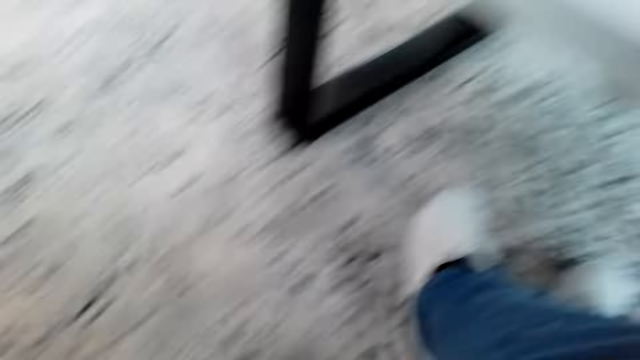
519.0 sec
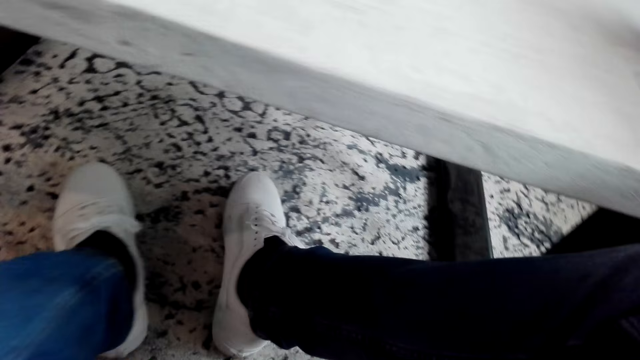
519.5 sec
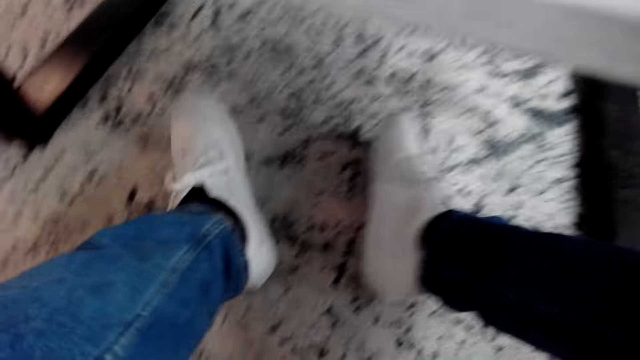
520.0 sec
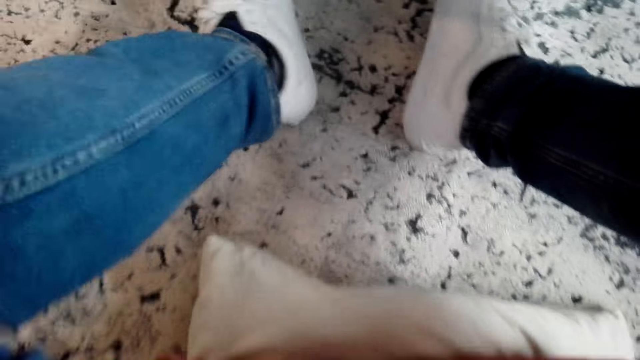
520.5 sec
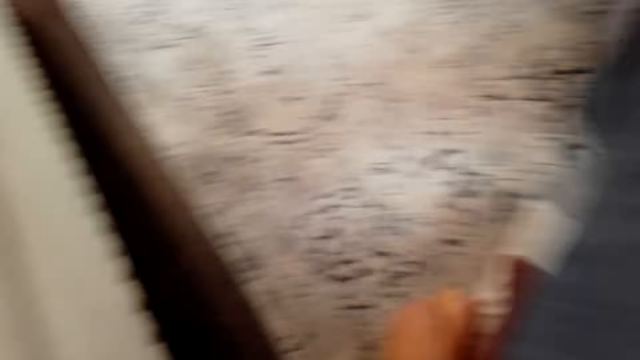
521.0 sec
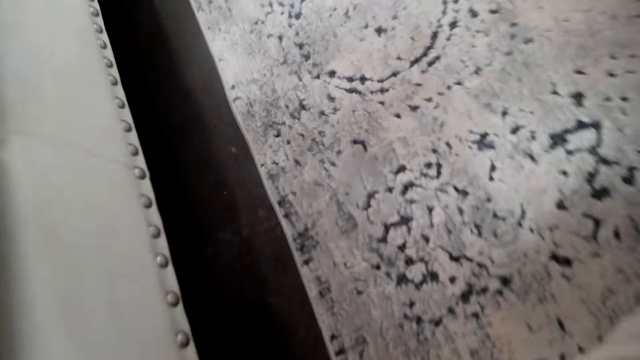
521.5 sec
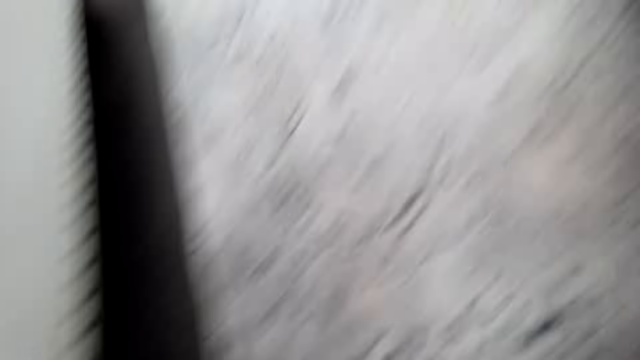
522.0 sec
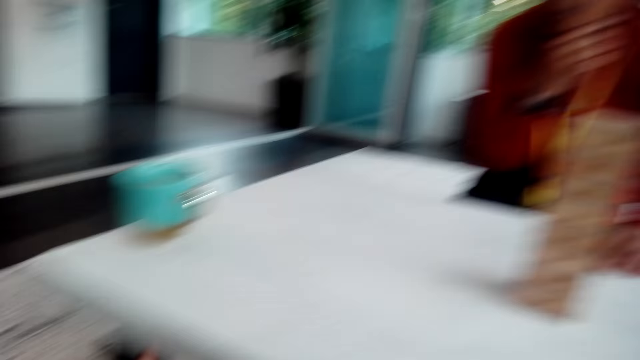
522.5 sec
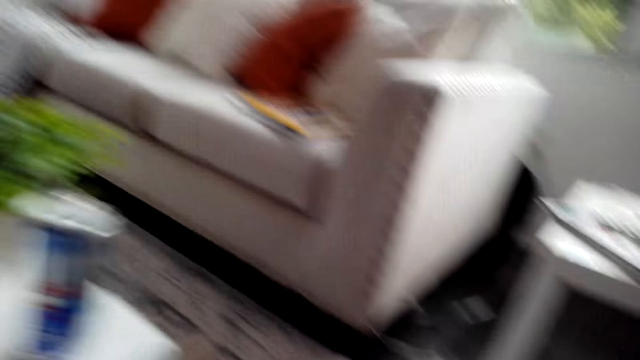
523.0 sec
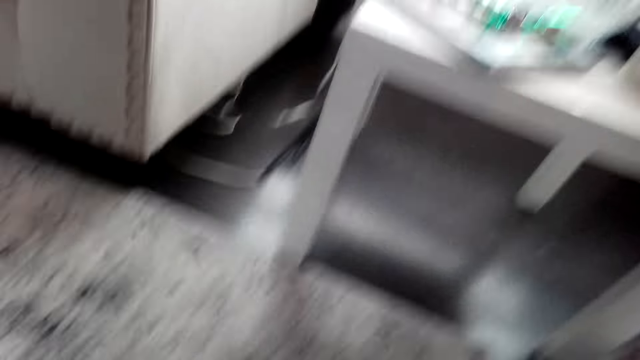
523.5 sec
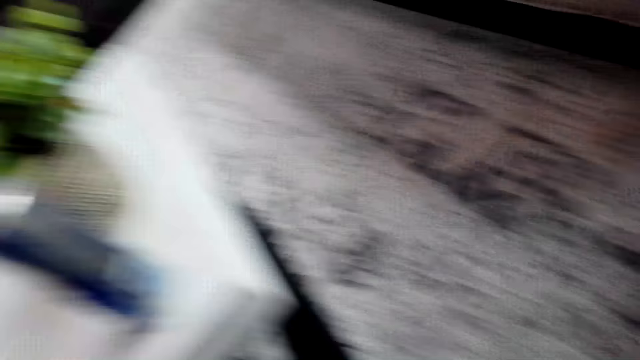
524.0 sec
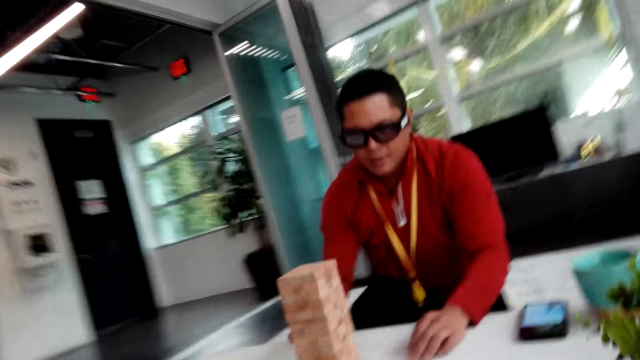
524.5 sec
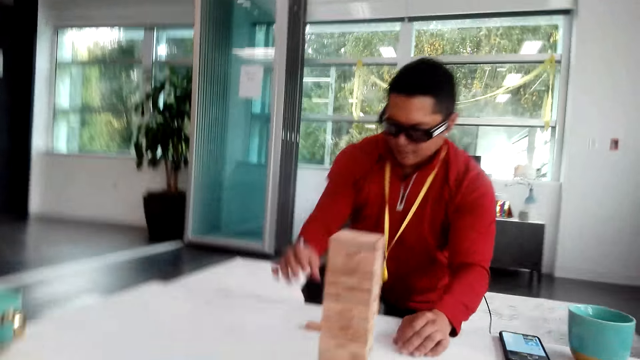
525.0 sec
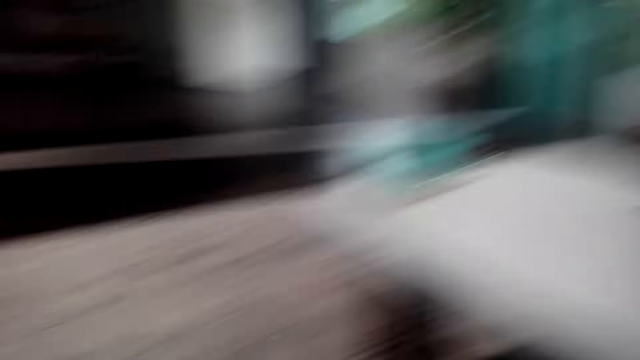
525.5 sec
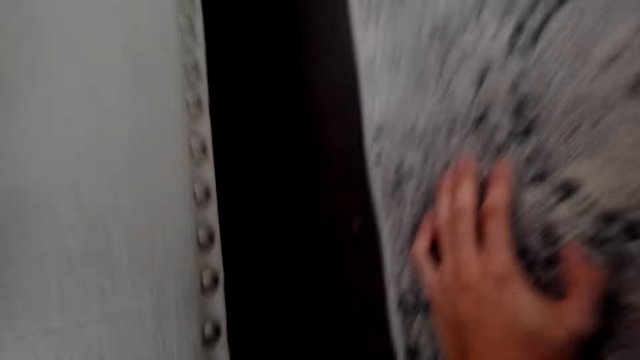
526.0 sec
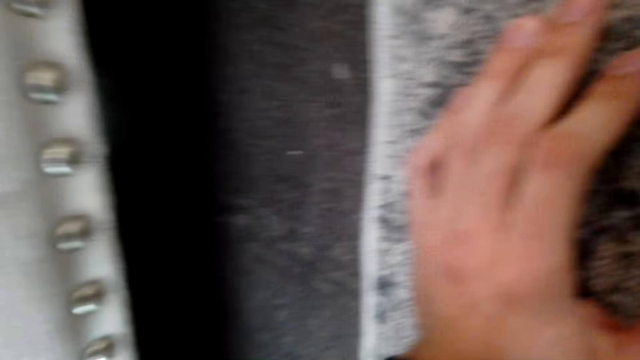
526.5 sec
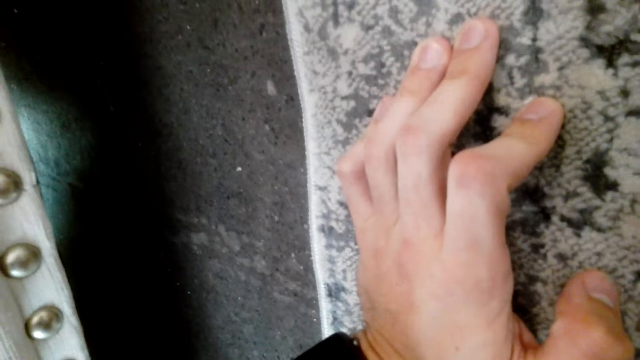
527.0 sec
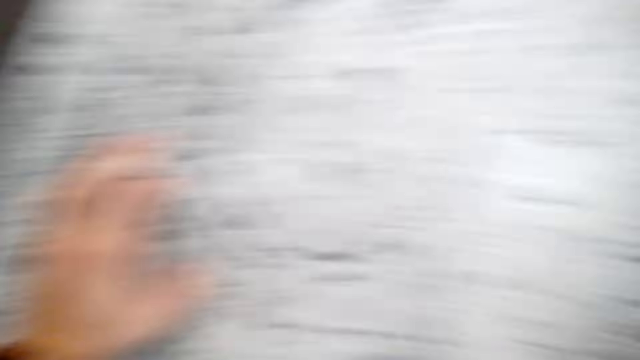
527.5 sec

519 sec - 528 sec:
The camera wearer searches for the wooden block.

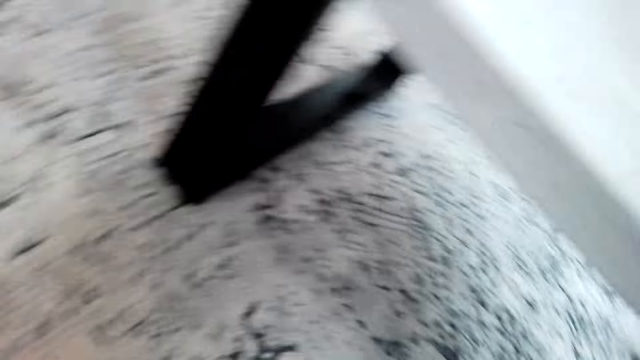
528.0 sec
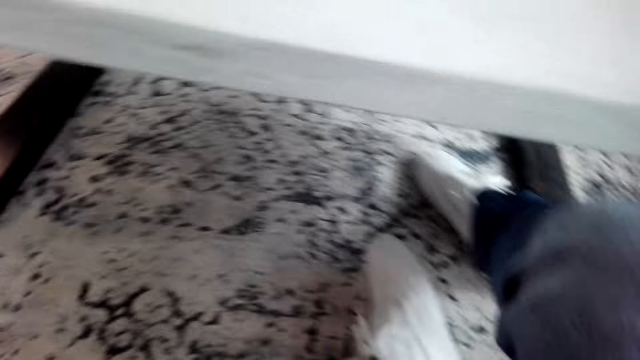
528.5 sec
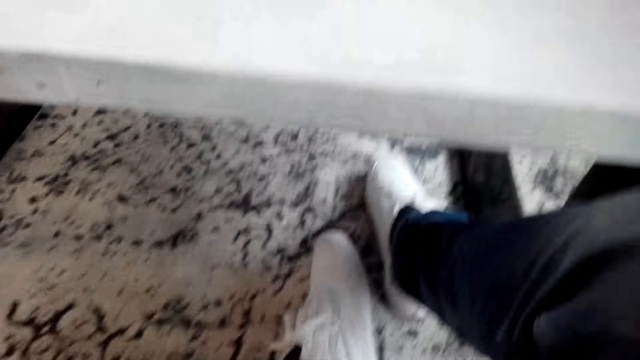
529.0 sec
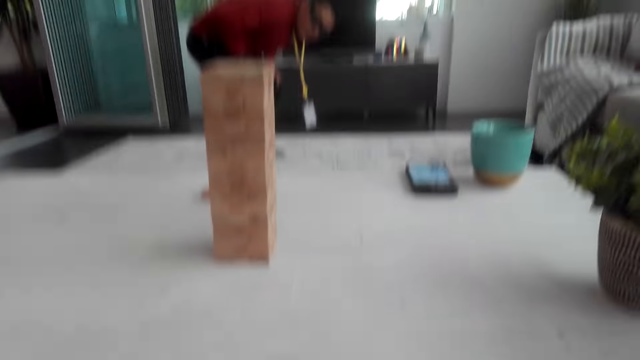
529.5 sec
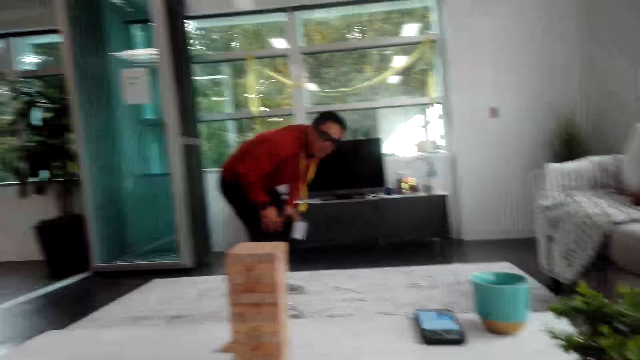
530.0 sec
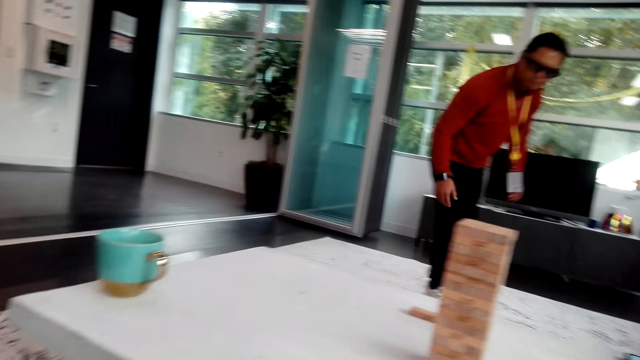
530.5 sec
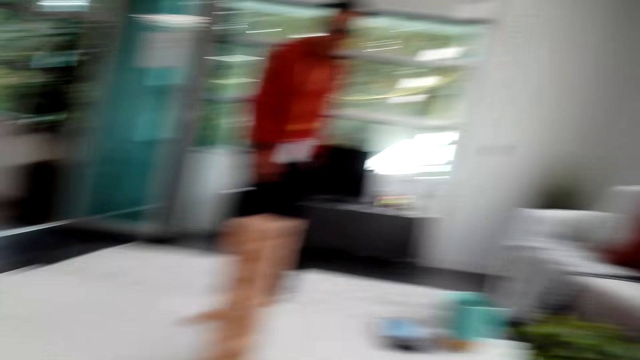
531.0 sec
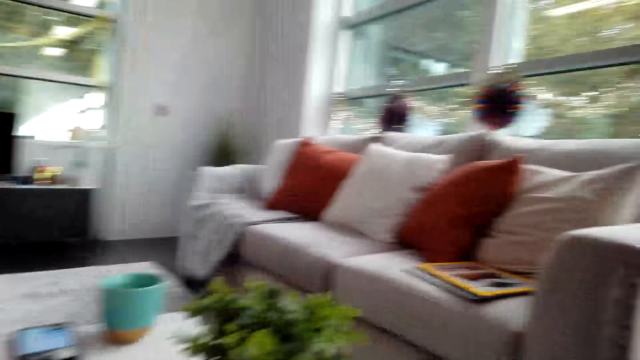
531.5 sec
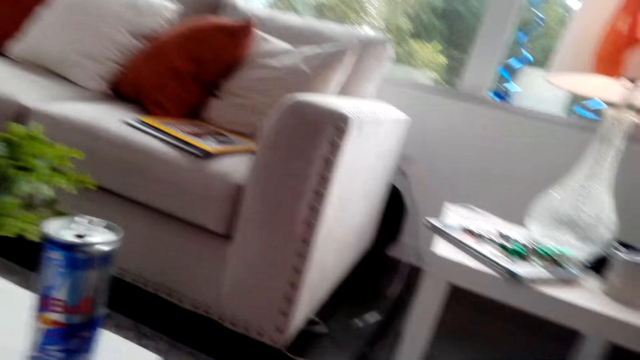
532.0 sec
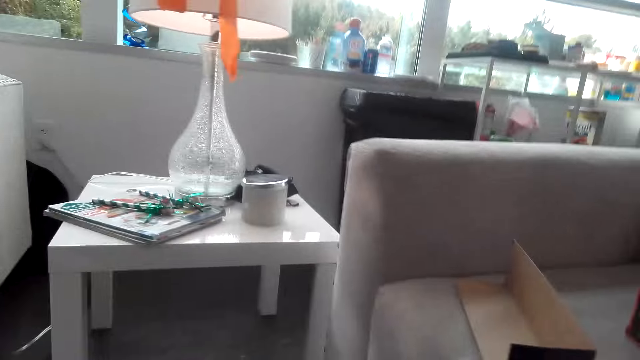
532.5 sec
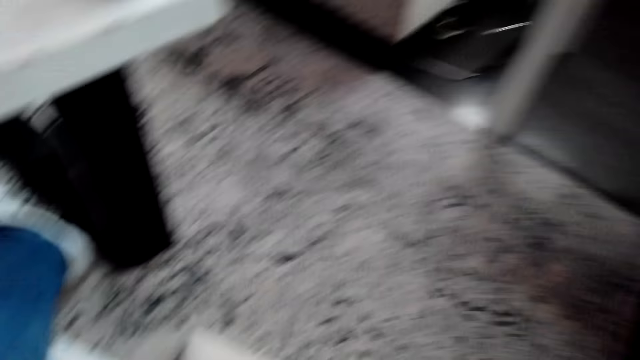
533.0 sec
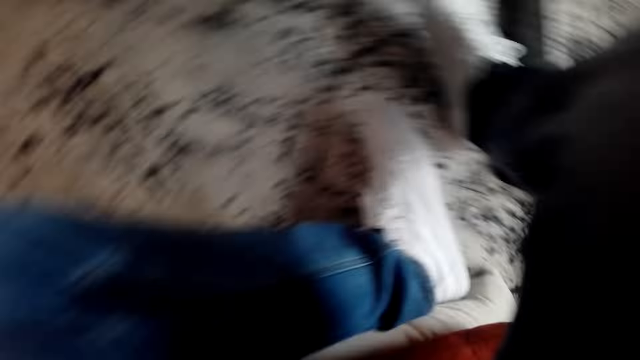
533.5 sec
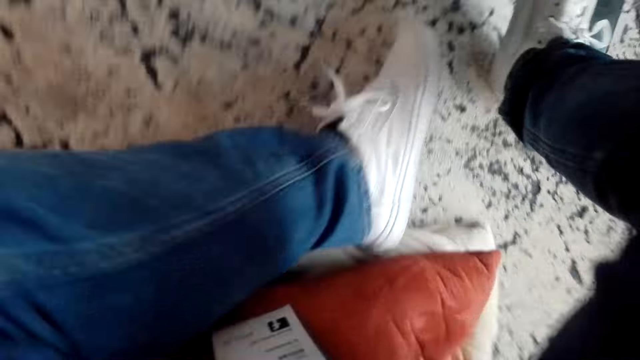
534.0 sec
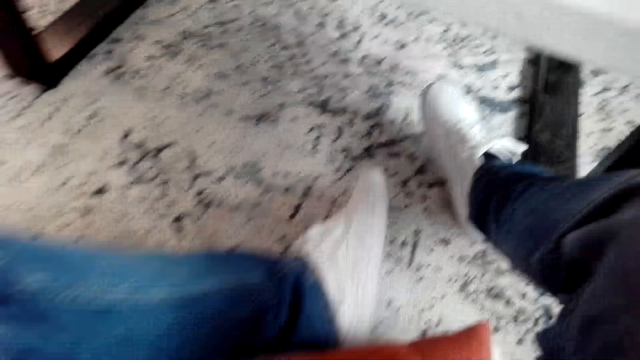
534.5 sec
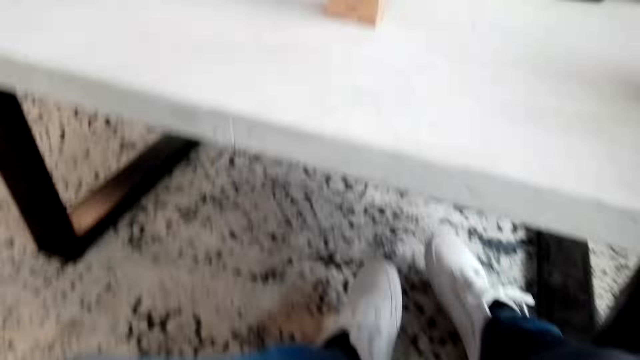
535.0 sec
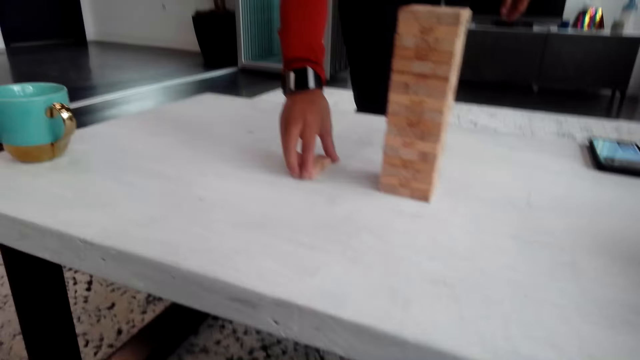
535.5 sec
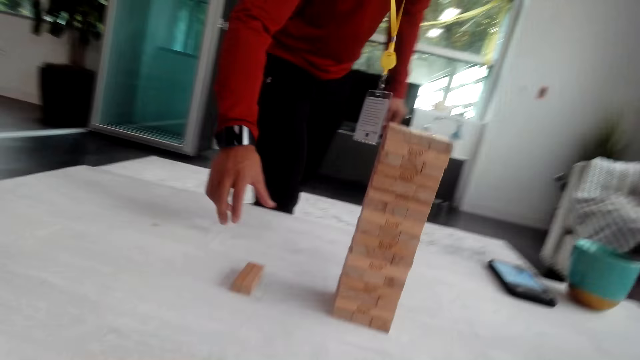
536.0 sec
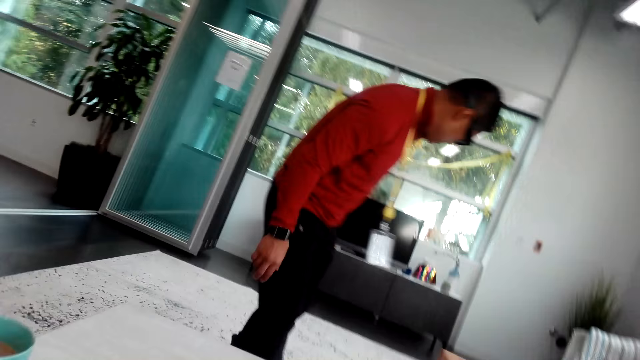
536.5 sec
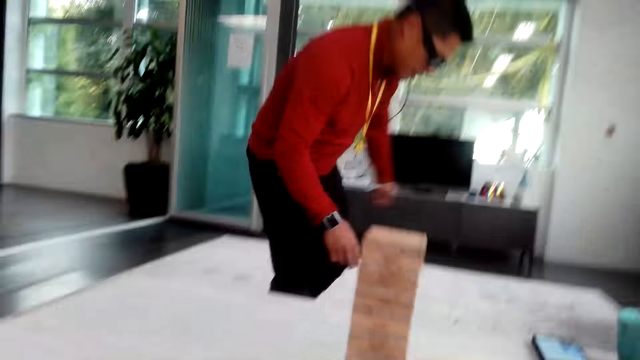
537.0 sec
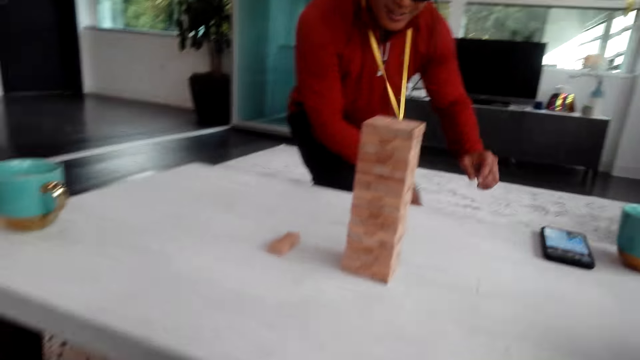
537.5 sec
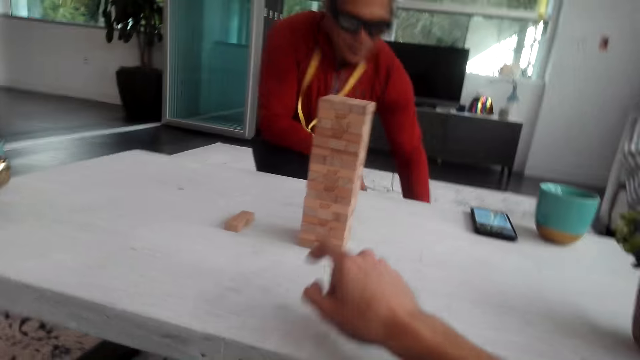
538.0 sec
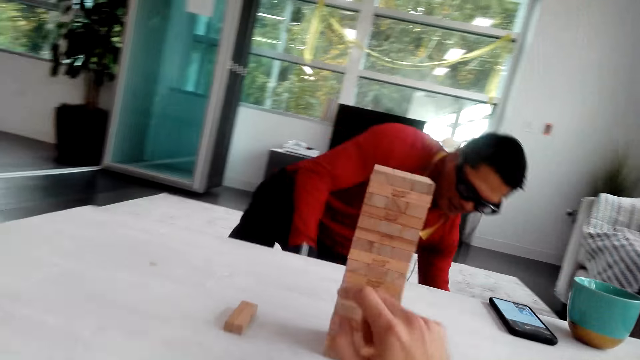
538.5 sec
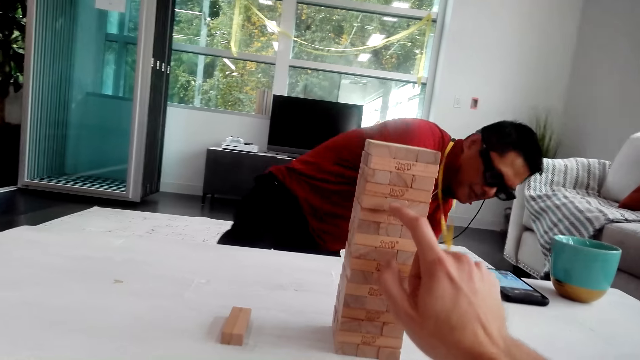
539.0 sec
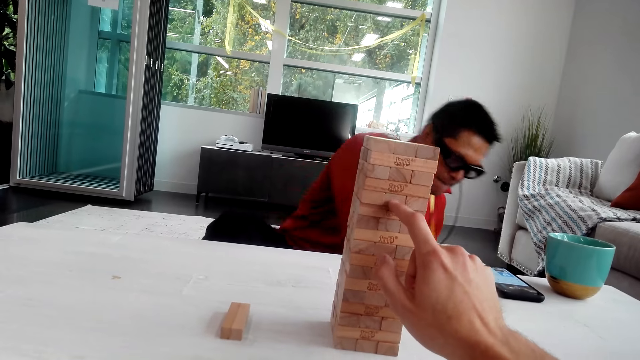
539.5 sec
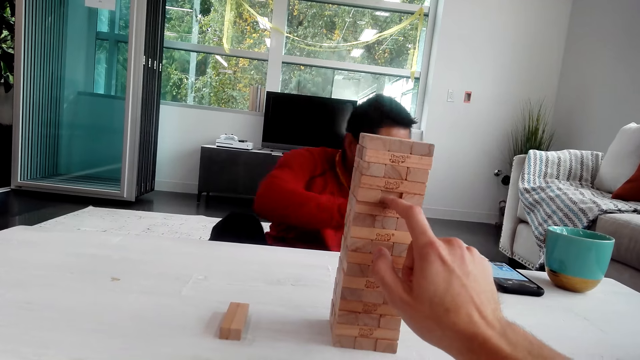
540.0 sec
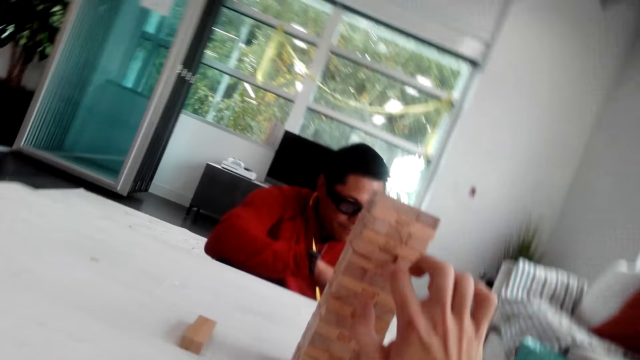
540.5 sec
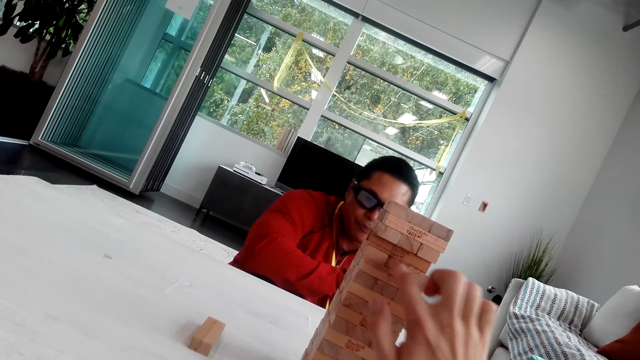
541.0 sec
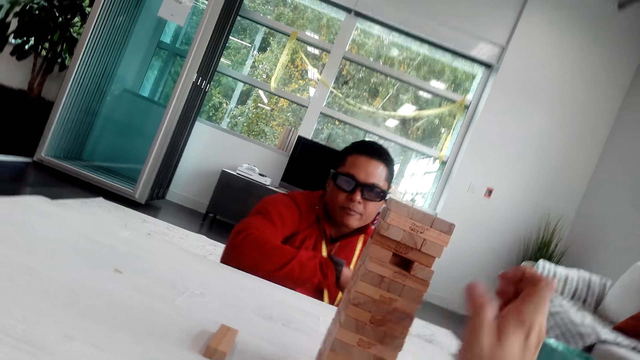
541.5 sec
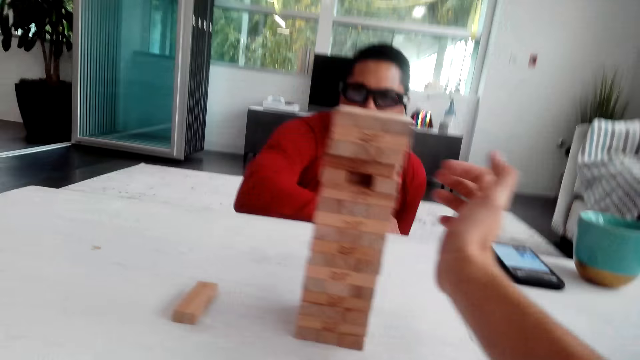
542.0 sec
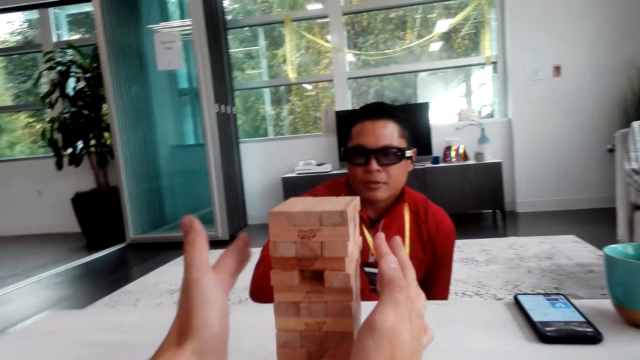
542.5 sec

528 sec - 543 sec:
A man walks towards the table. The camera wearer looks around the house. The man holds the jenga or wooden block. The man searches for a wooden block. The camera wearer pushes the wooden block.
